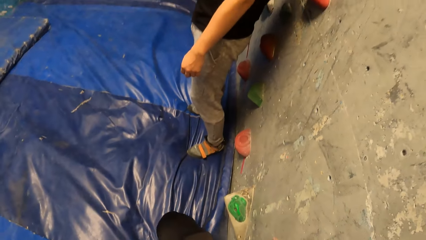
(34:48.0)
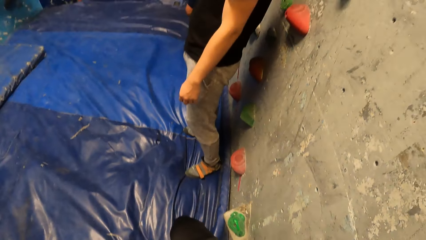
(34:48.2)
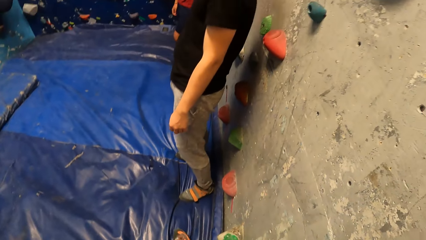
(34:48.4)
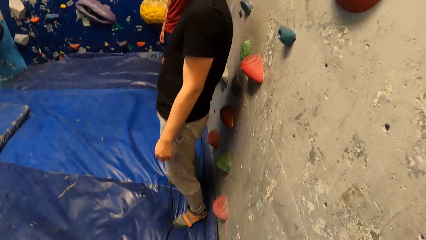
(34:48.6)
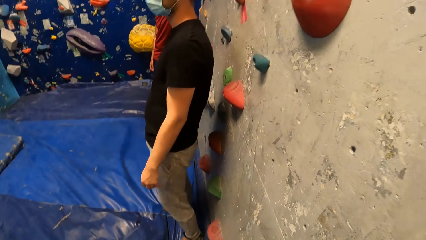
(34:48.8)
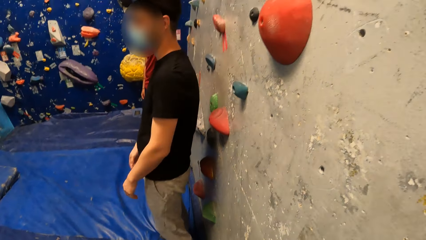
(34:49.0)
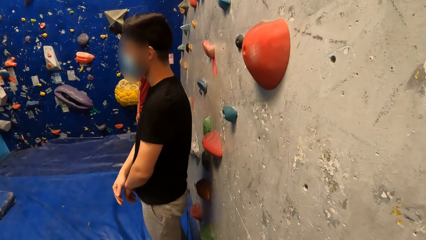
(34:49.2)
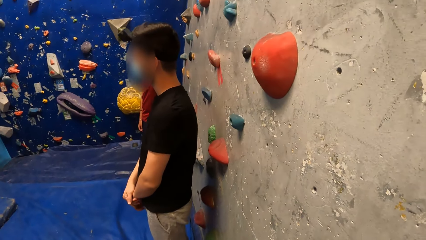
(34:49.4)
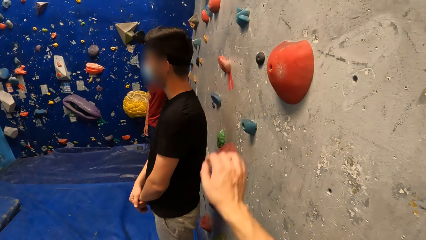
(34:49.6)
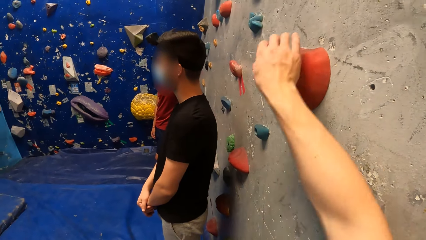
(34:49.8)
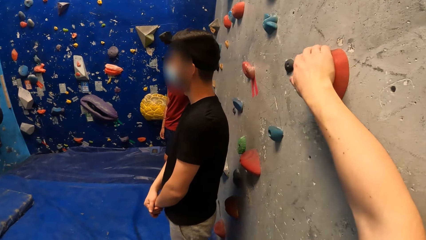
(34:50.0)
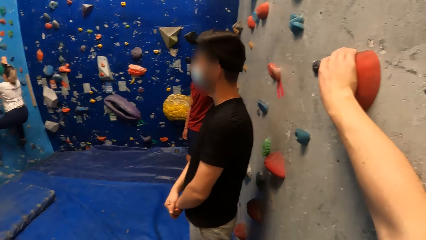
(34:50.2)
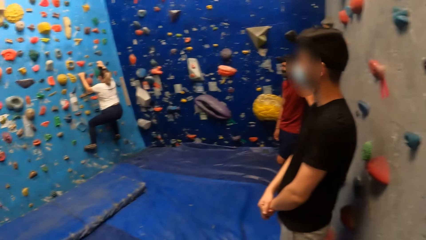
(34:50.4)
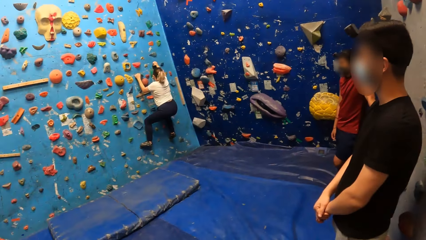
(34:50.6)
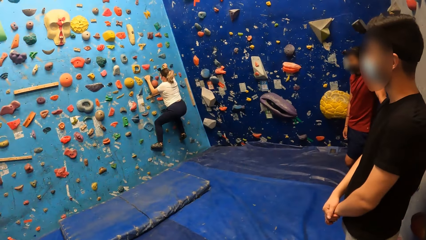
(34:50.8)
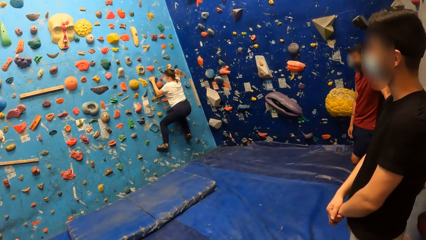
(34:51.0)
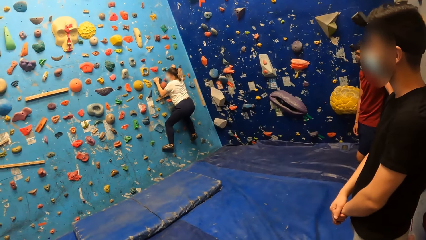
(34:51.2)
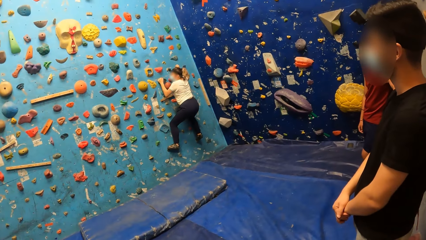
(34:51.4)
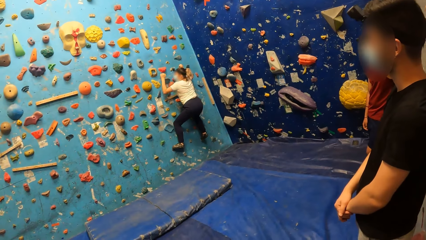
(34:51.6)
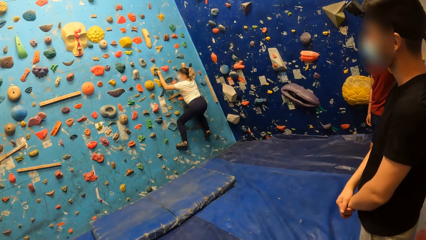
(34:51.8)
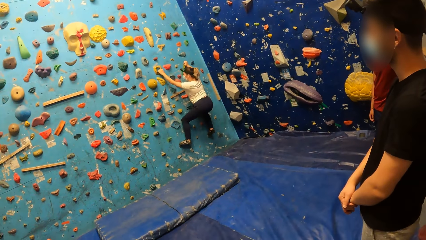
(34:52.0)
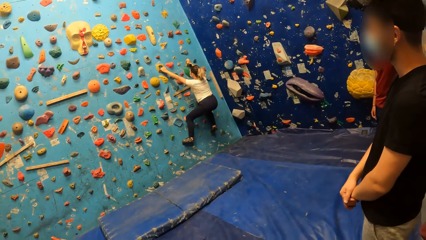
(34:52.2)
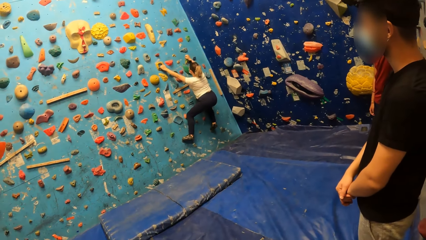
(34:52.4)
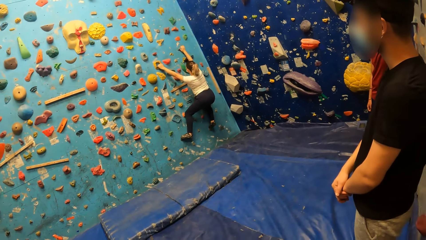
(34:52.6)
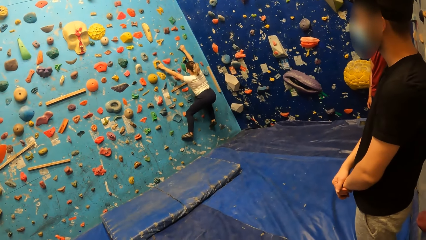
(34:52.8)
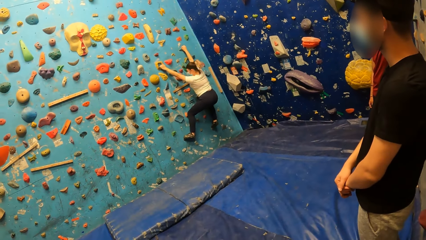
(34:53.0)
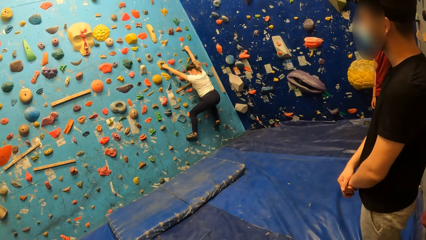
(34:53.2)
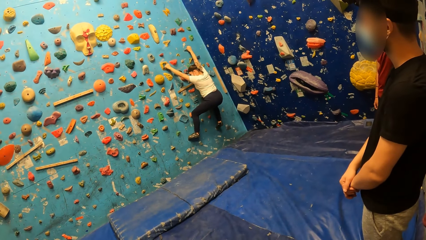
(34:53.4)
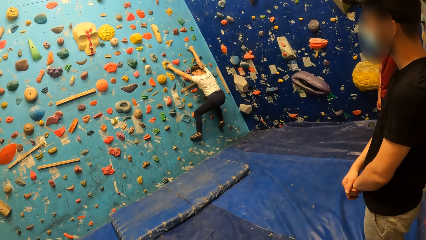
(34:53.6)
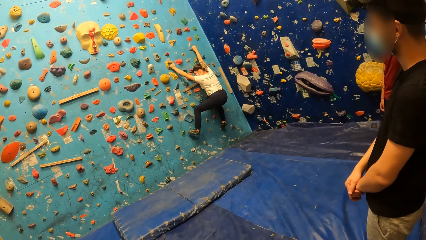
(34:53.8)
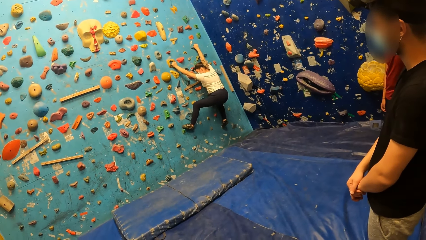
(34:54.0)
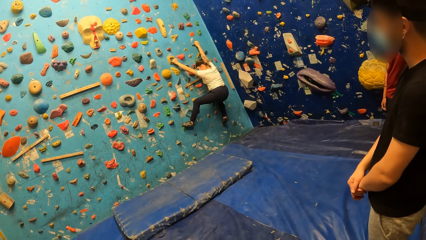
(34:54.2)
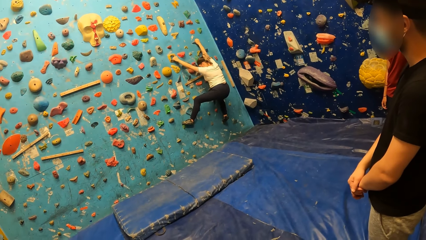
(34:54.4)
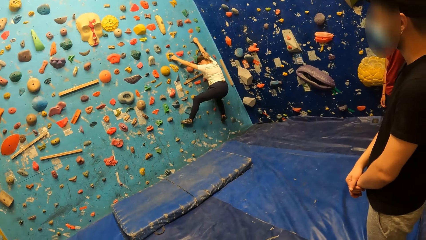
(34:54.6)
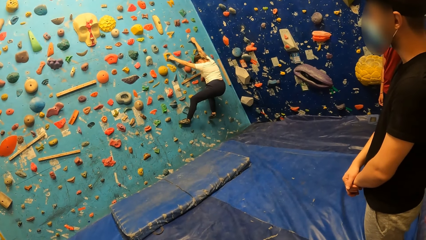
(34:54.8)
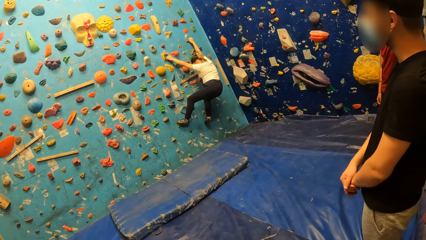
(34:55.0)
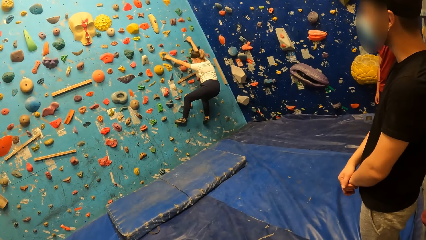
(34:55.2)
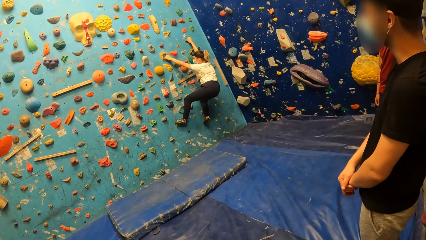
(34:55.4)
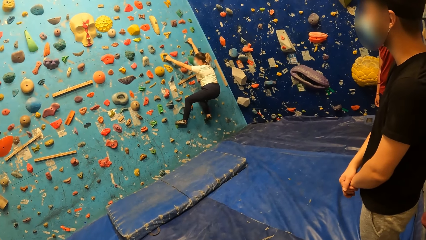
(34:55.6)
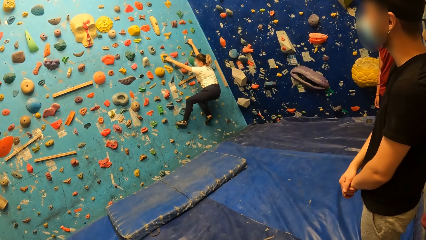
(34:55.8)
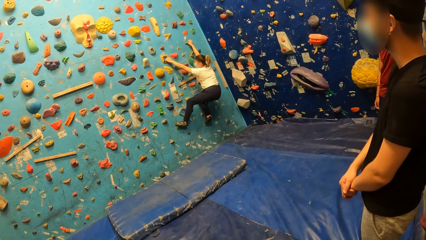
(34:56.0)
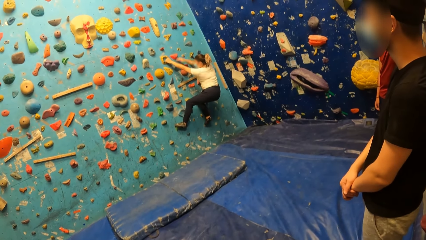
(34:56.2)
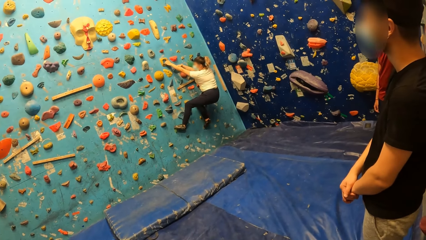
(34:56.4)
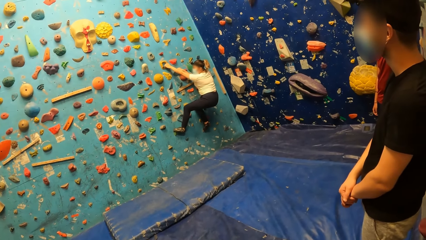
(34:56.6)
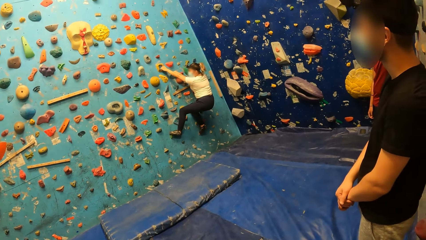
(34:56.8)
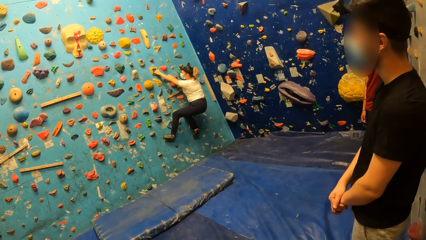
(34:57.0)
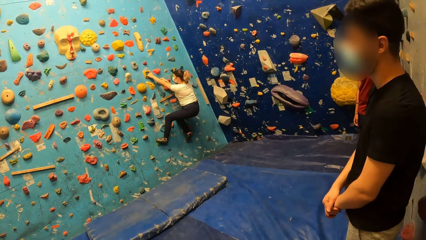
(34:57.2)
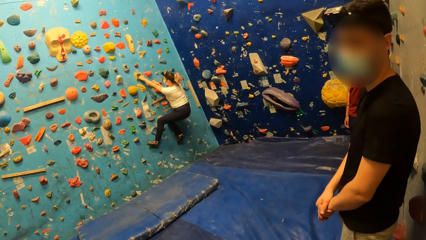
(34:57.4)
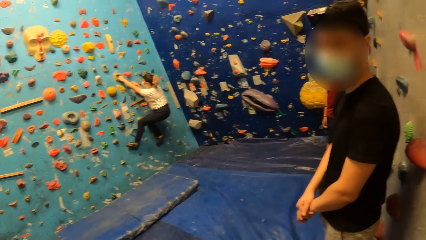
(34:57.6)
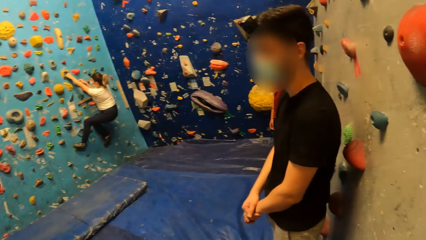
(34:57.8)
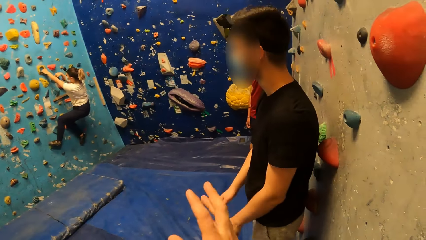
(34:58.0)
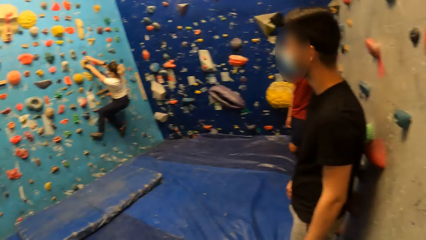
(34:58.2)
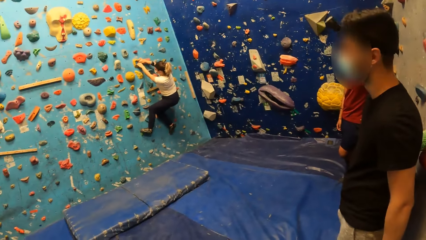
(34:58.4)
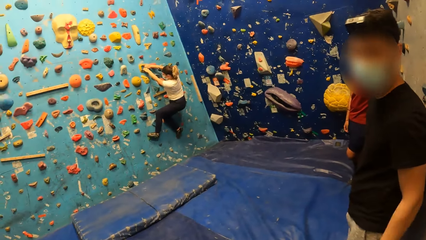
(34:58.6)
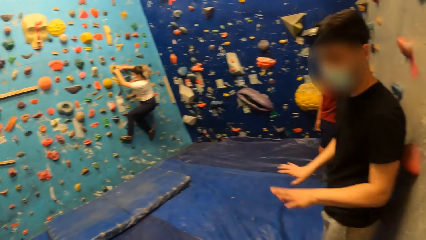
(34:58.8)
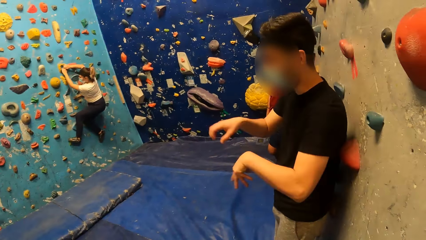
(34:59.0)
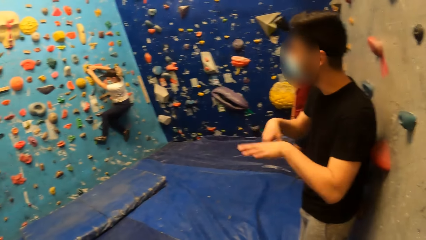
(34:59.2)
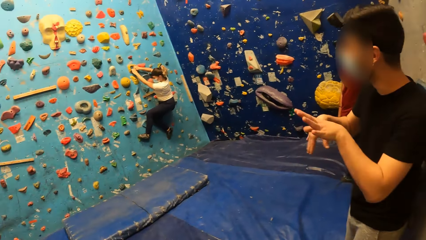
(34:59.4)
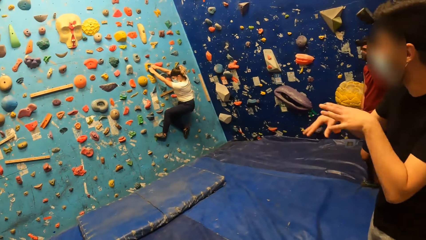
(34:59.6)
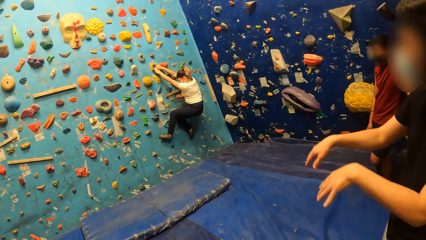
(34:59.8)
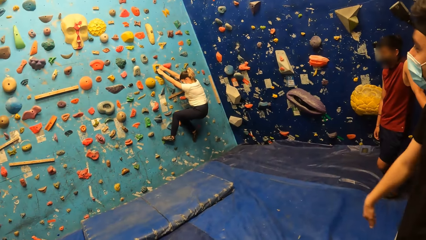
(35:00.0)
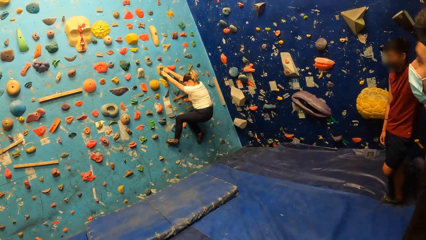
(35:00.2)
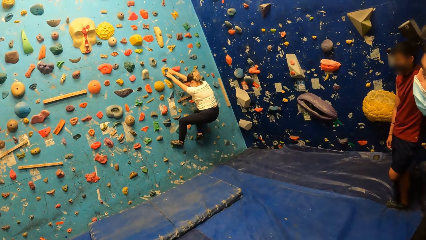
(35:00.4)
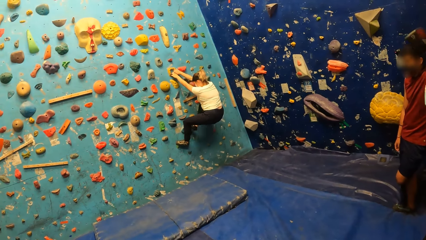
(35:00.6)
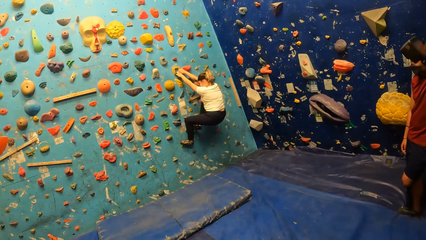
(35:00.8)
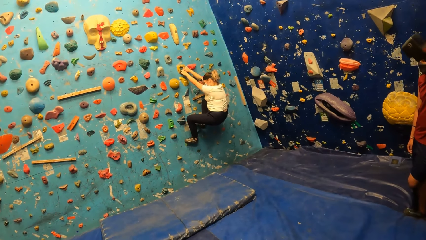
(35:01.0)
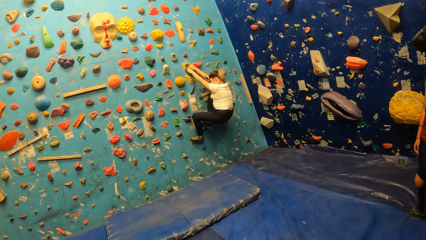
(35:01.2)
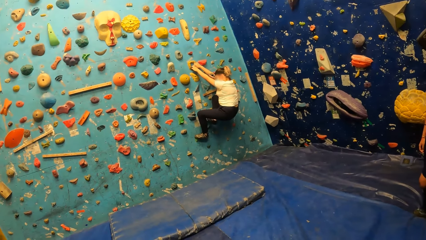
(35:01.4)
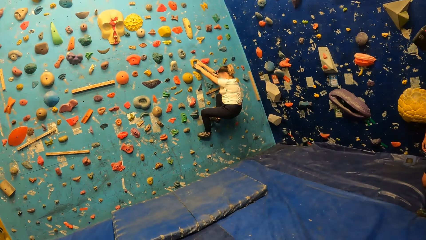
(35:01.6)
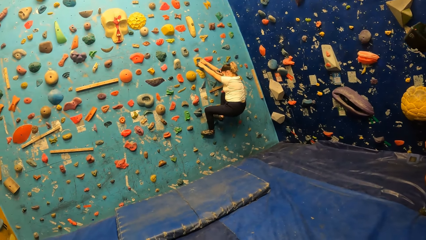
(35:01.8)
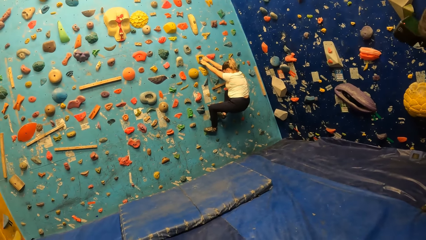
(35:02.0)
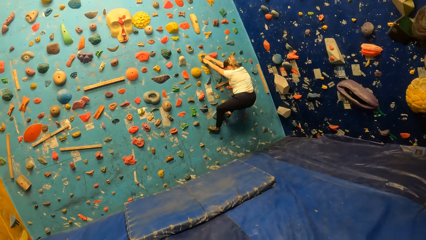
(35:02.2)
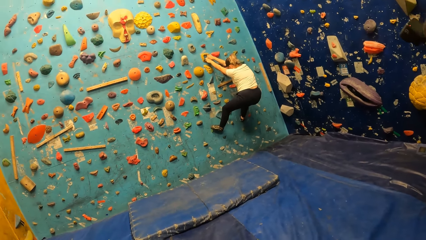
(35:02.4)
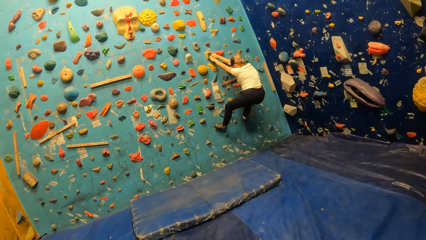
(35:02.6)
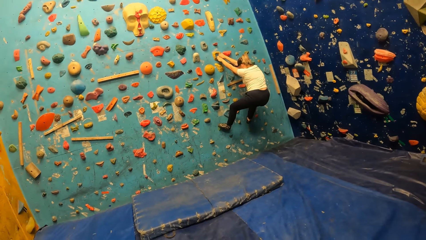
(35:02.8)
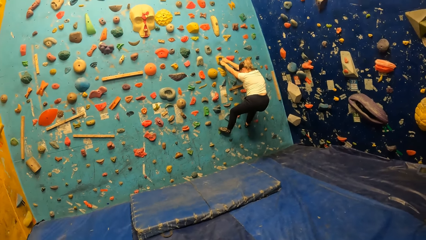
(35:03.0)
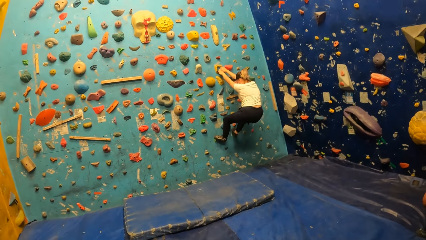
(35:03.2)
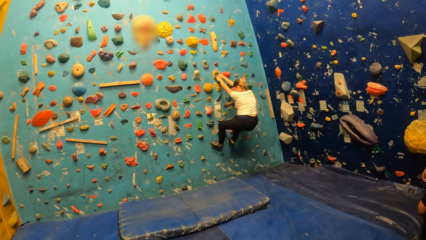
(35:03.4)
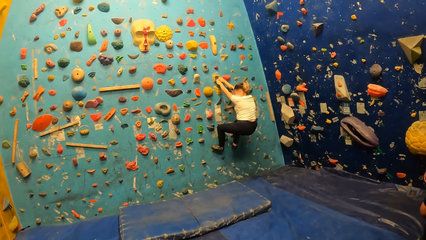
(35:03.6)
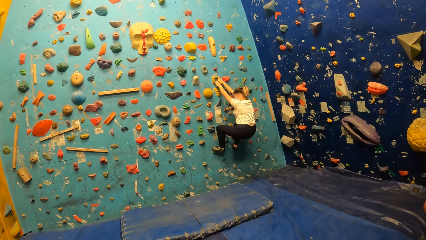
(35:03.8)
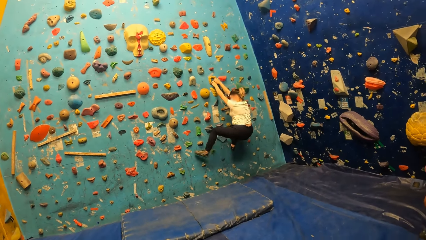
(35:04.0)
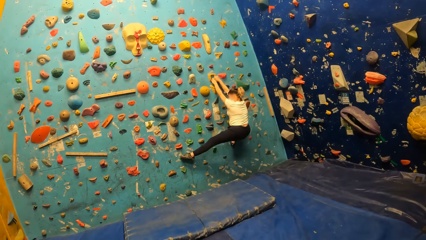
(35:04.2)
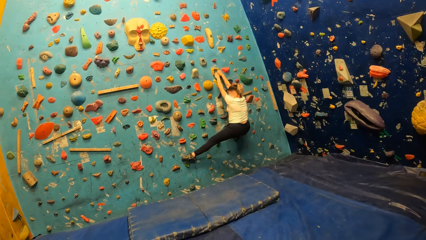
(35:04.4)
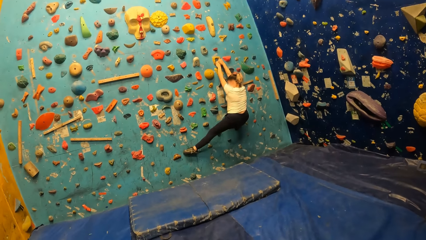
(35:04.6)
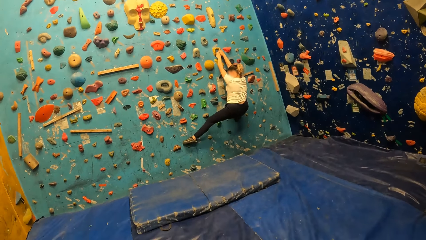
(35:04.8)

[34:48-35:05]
The camera wearer places his right hand on a climbing hold. He interacts with a man. He lifts the hand up. A woman climbs the wall. A man flaps the hands. The woman climbs the wall.
